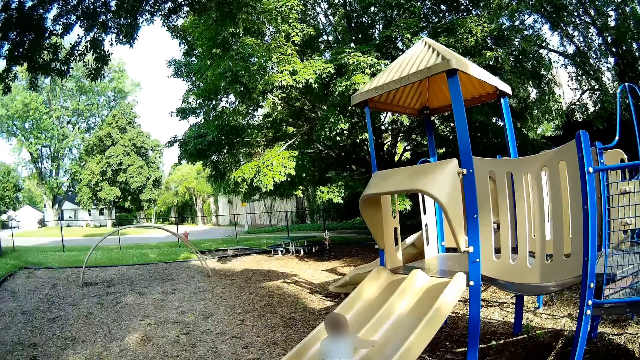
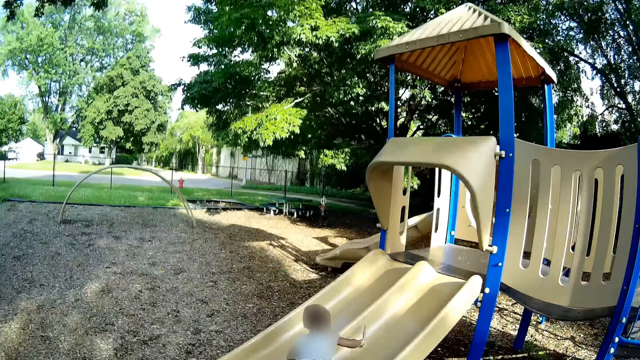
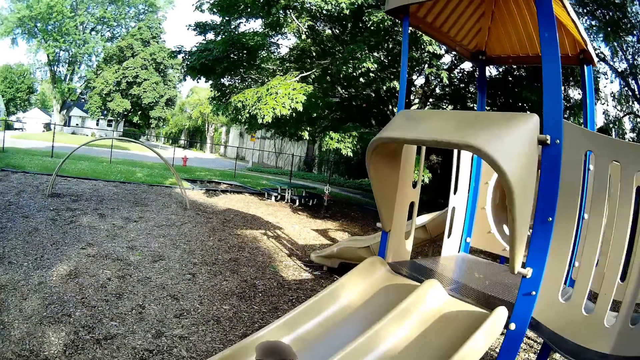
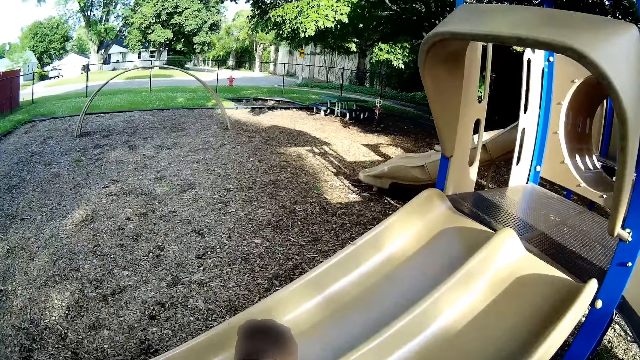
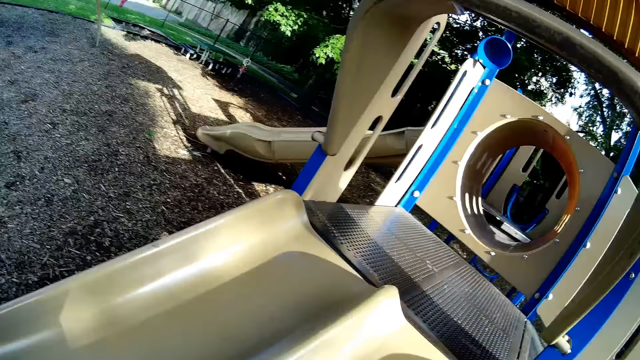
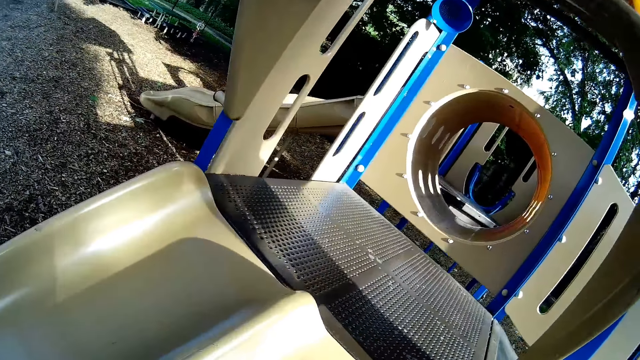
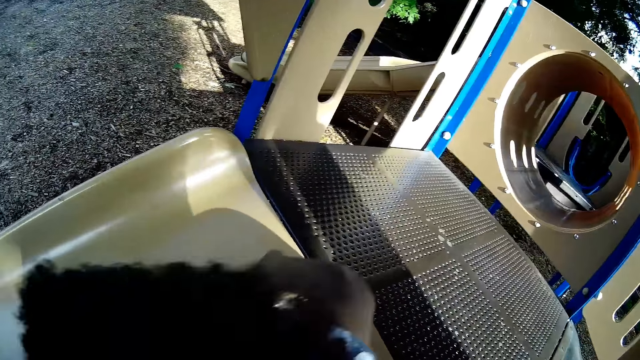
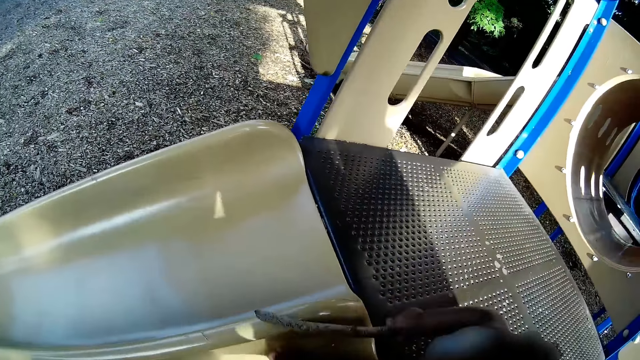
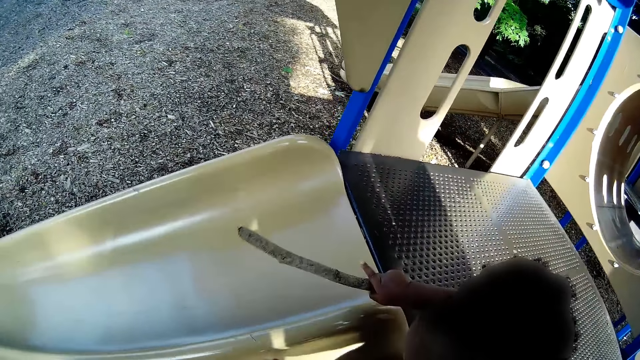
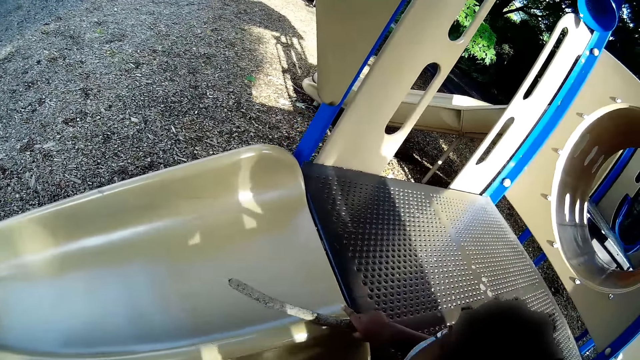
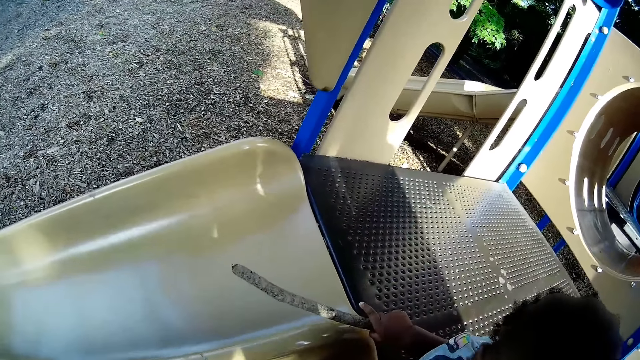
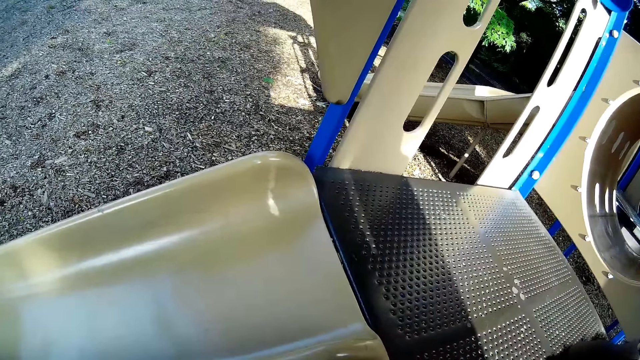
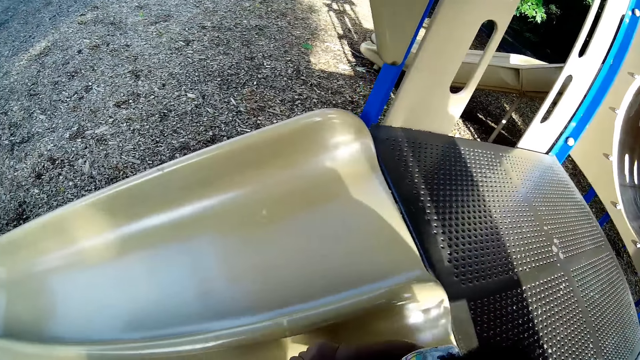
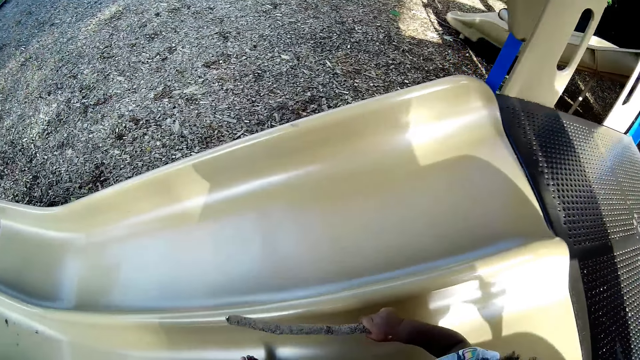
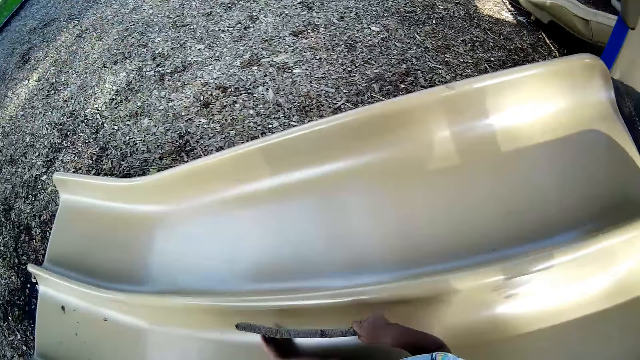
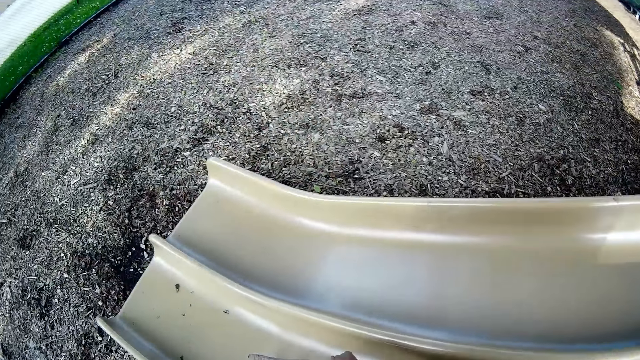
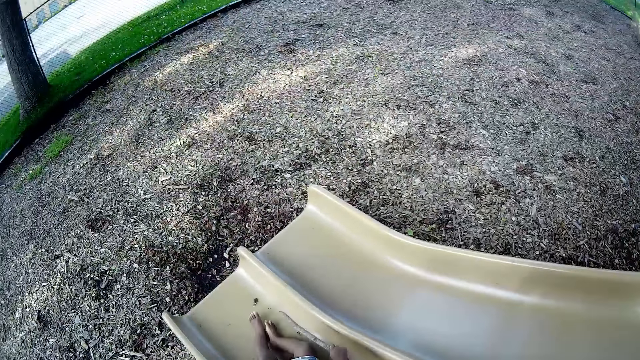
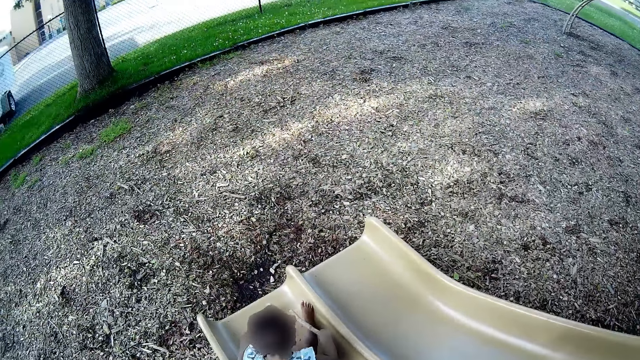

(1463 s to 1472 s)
The child hits the playground slide with a stick in her right hand. The camera wearer moves around the field. They place the child at the top of the playground slide. The child slides down the playground slide. The child plays in the playfield.

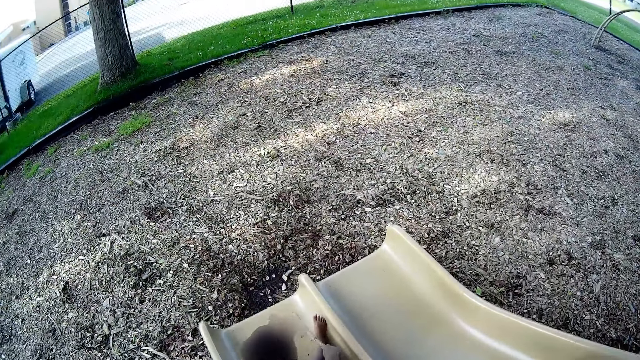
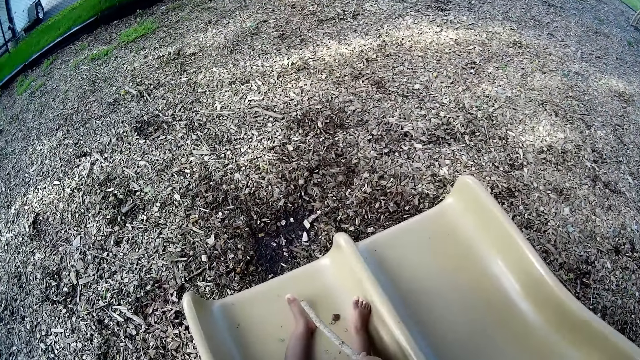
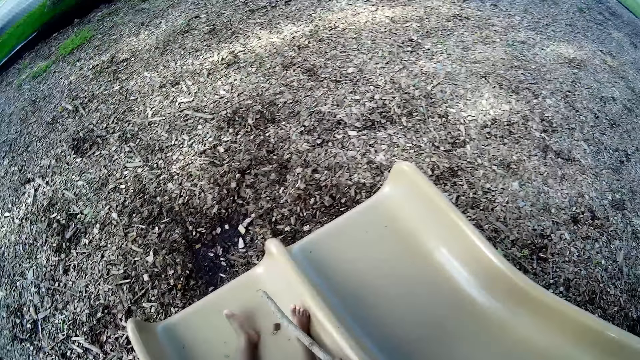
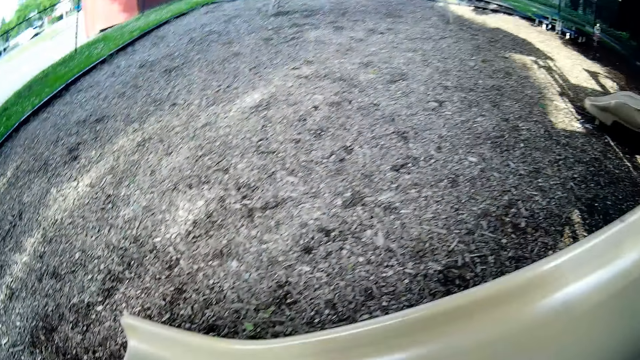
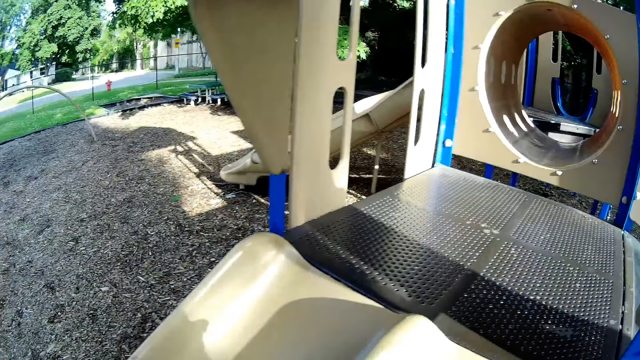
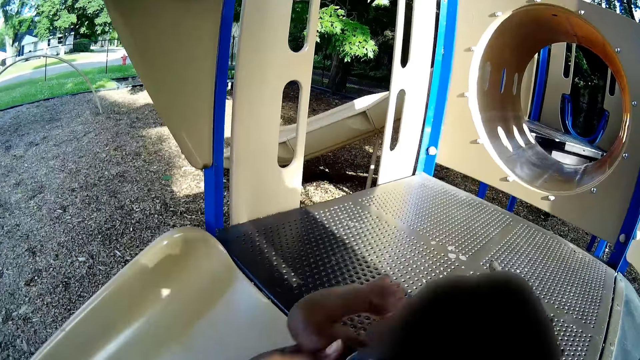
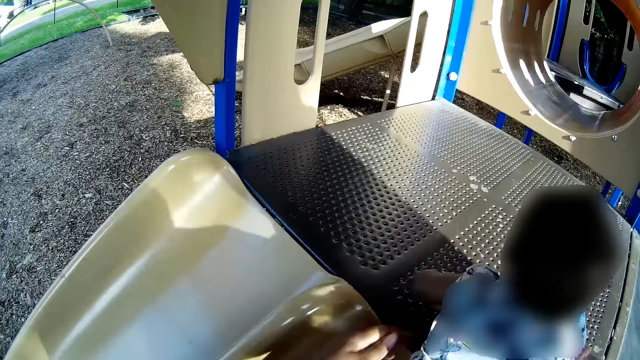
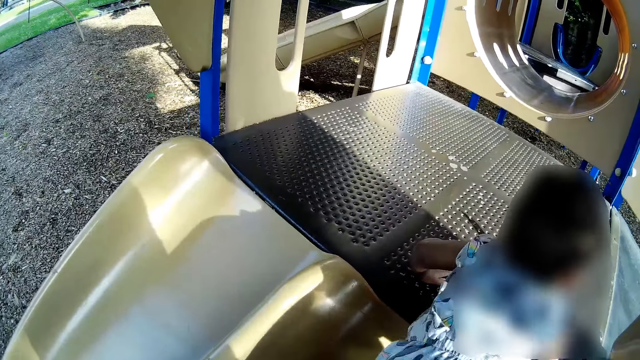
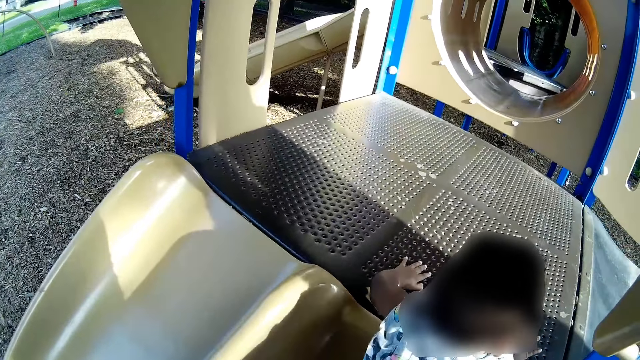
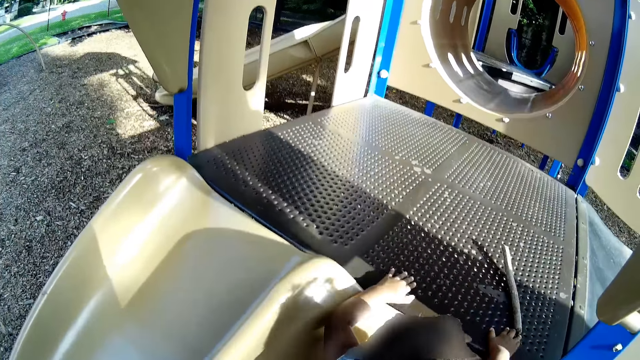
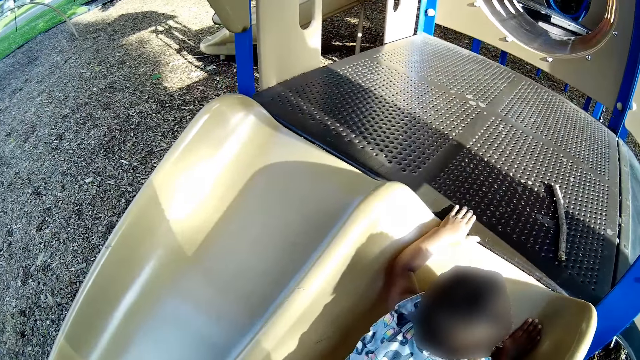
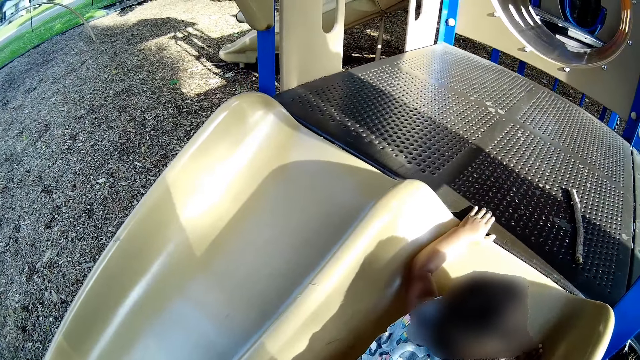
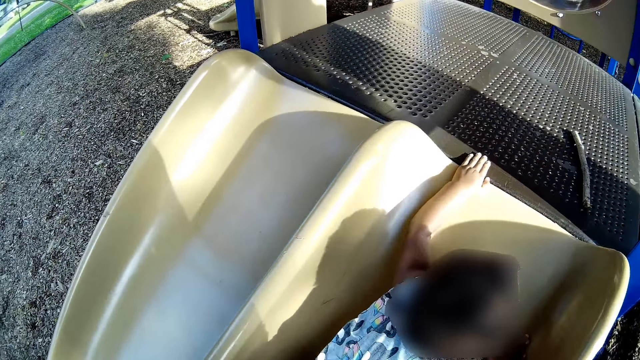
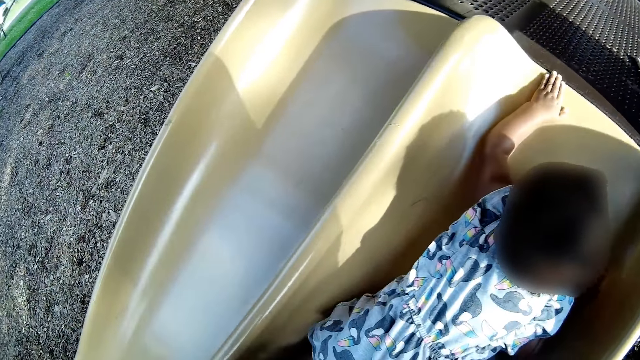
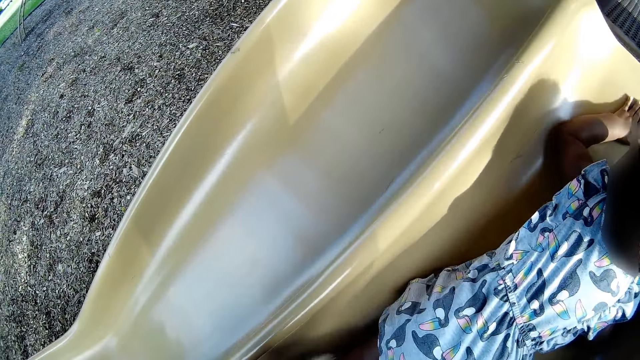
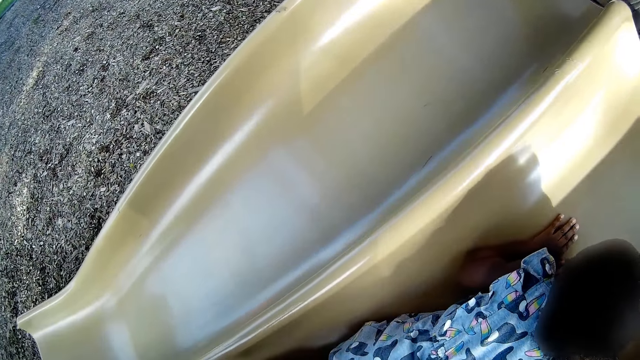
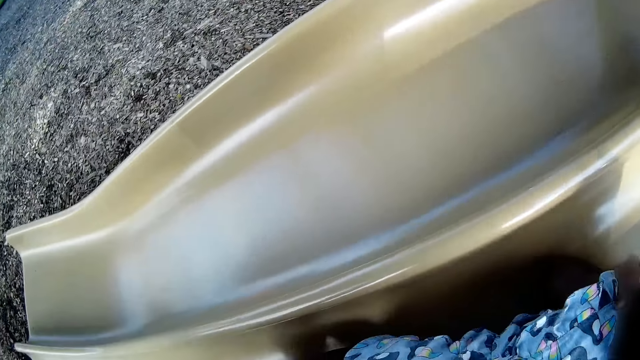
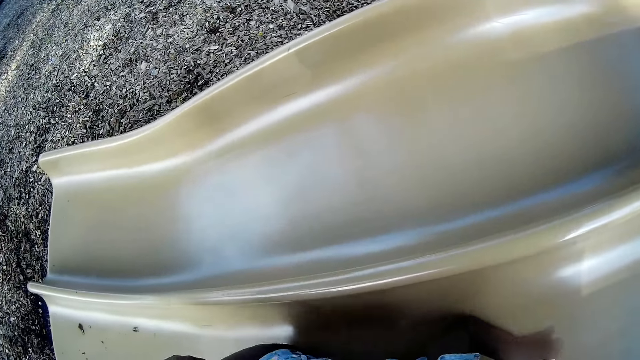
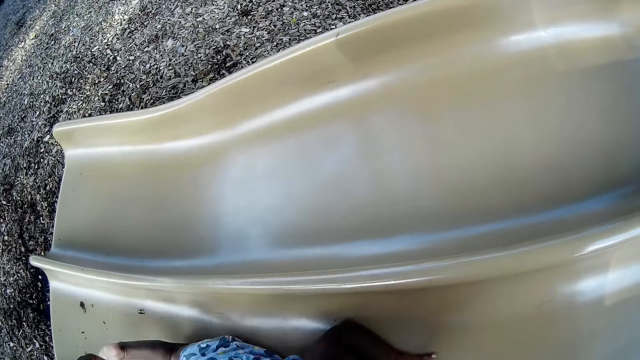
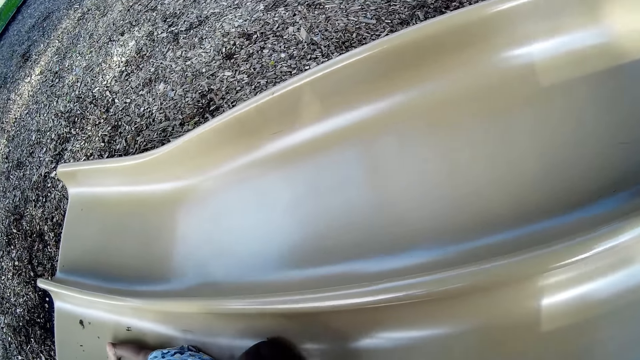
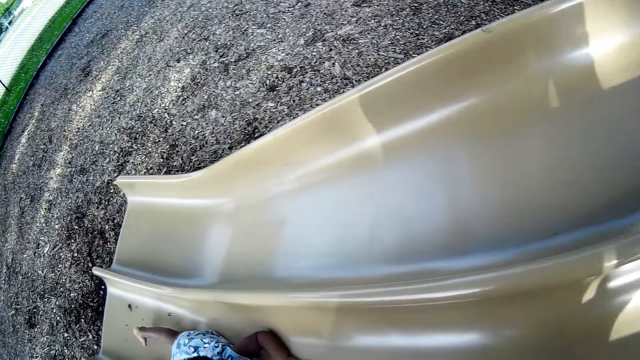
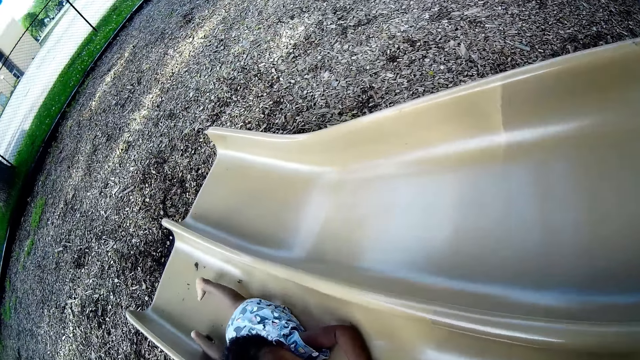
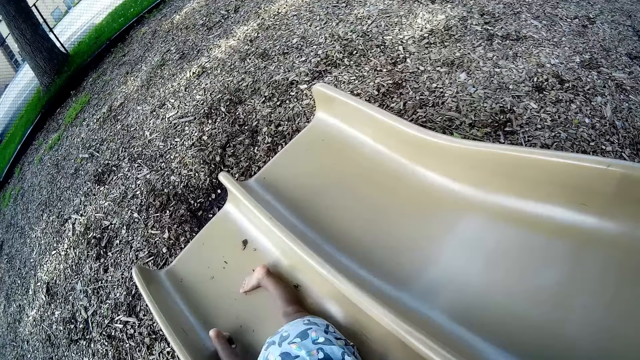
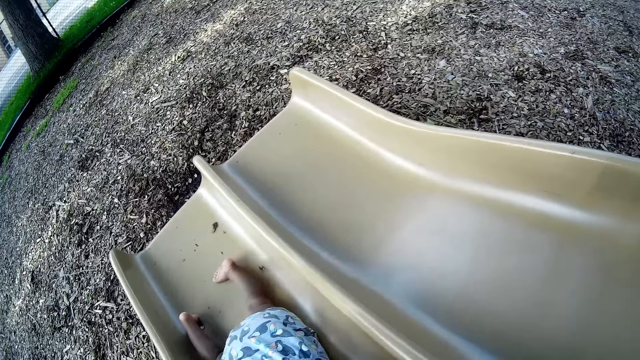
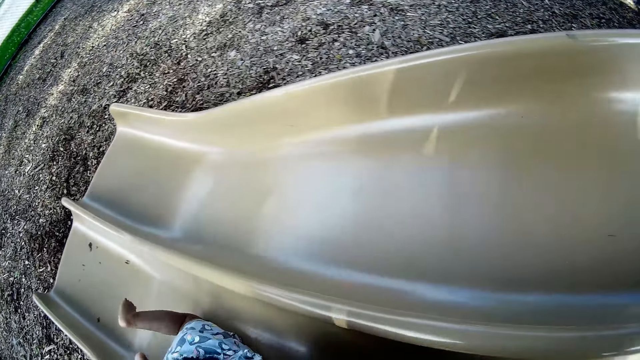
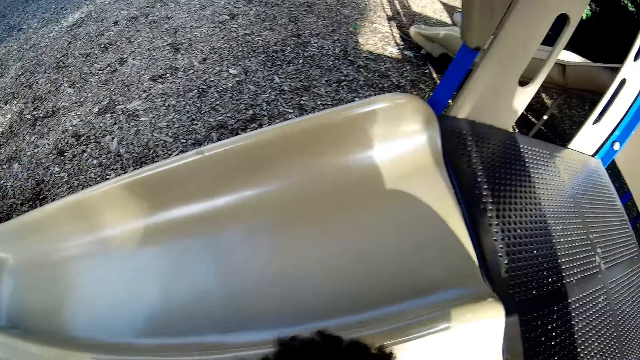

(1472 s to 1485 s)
The camera wearer carries the child with both hands. They place the child at the top of the playground slide. The child slides down the playground slide.
